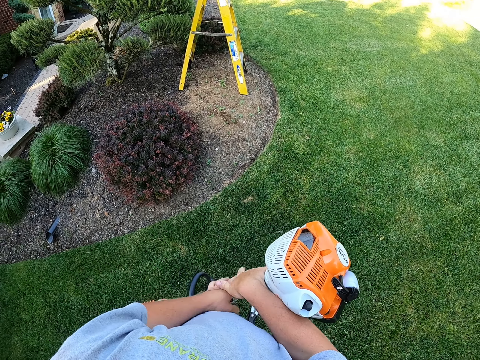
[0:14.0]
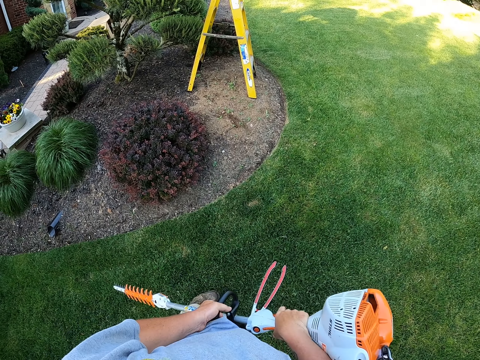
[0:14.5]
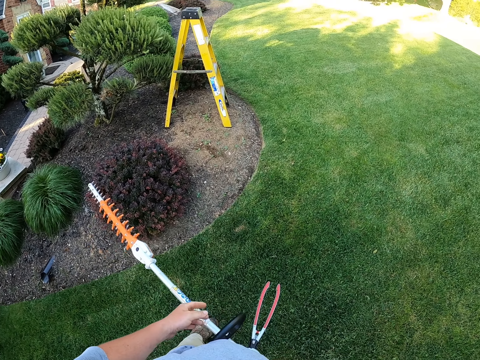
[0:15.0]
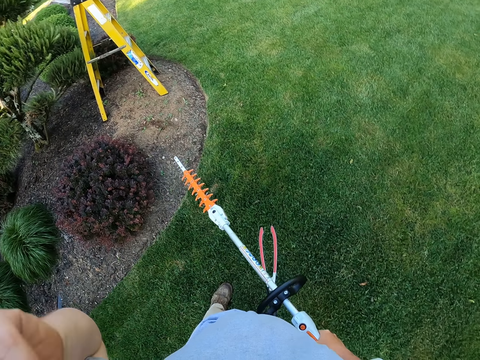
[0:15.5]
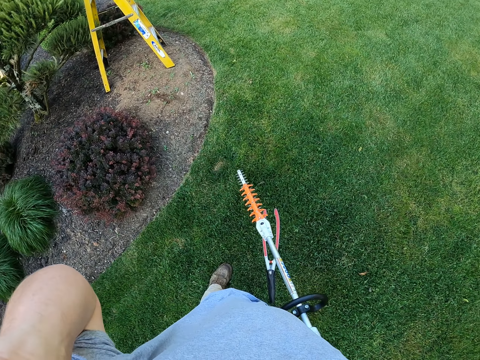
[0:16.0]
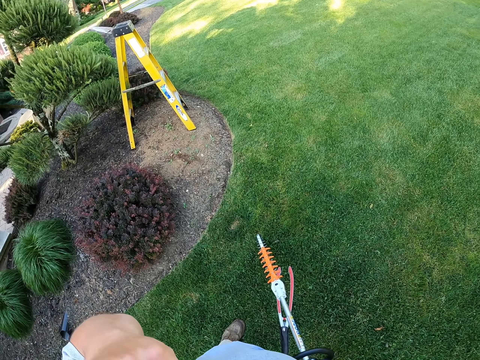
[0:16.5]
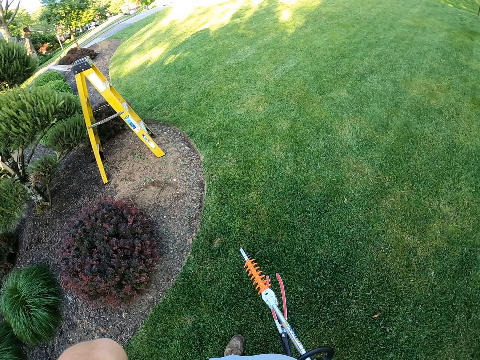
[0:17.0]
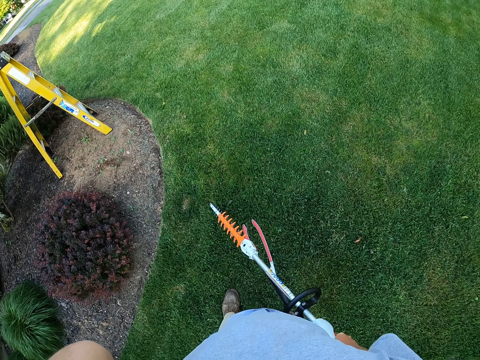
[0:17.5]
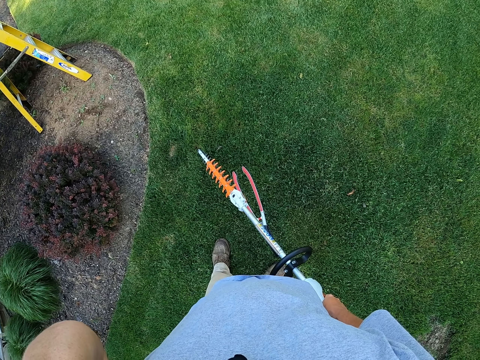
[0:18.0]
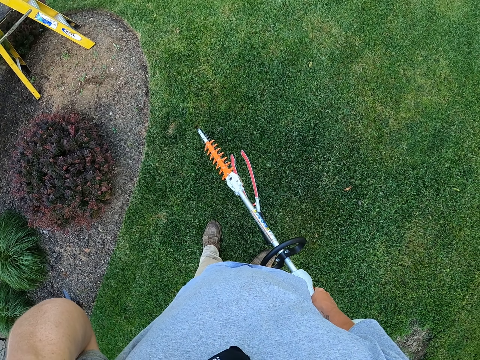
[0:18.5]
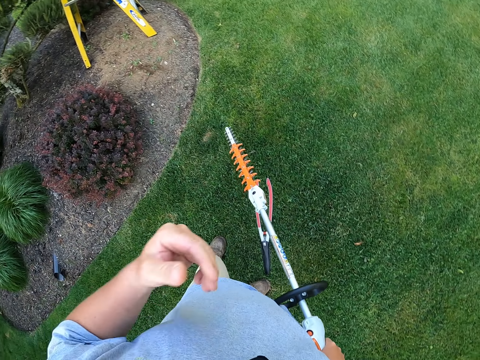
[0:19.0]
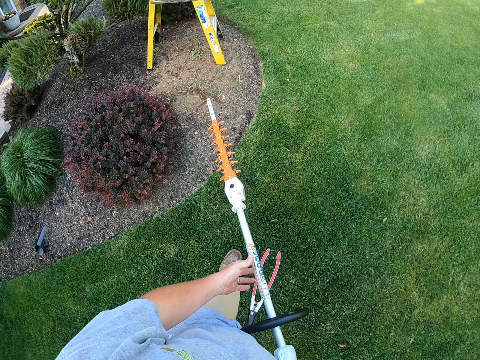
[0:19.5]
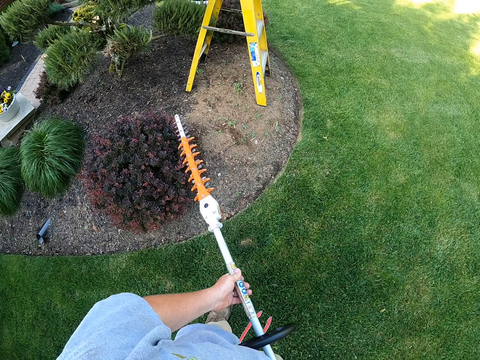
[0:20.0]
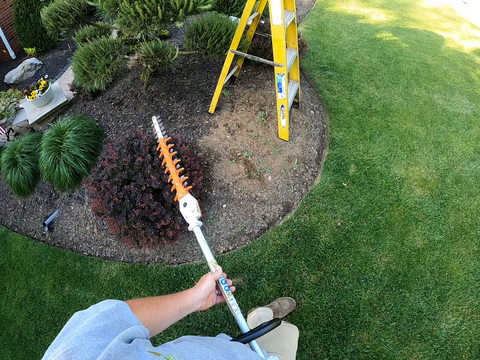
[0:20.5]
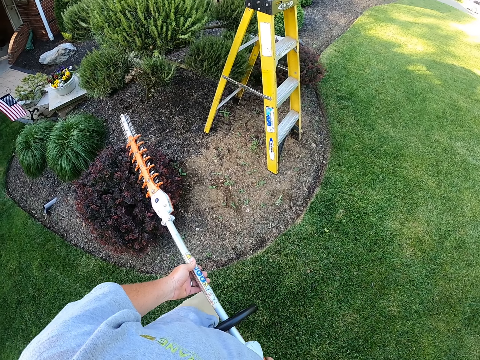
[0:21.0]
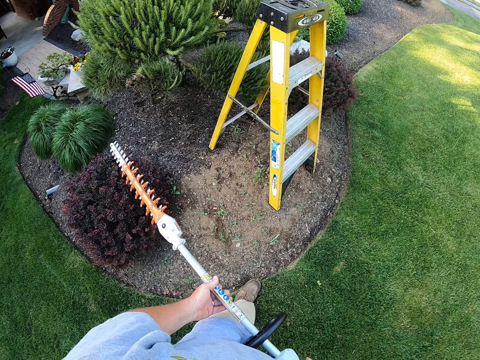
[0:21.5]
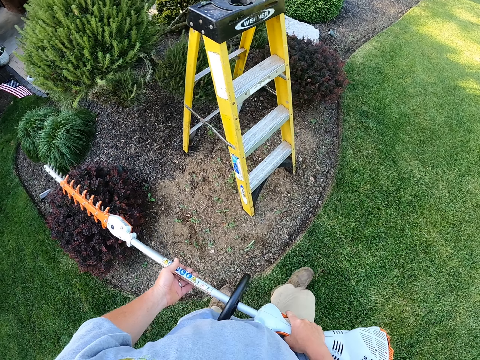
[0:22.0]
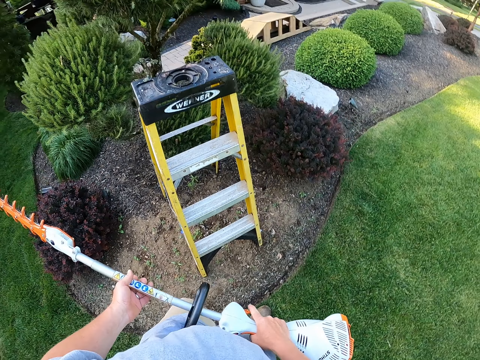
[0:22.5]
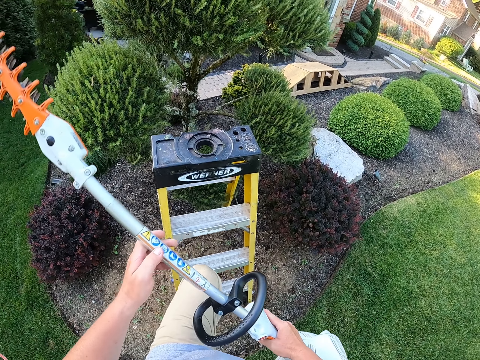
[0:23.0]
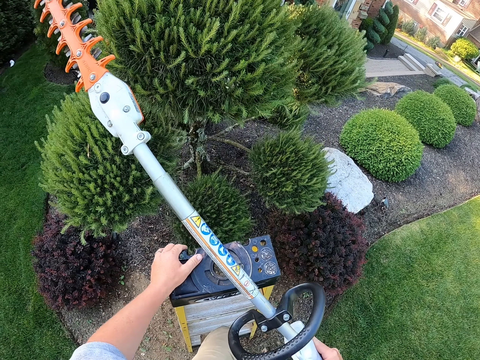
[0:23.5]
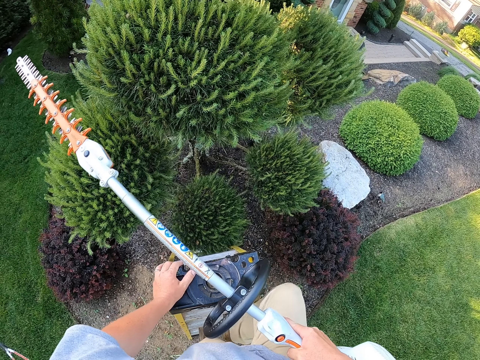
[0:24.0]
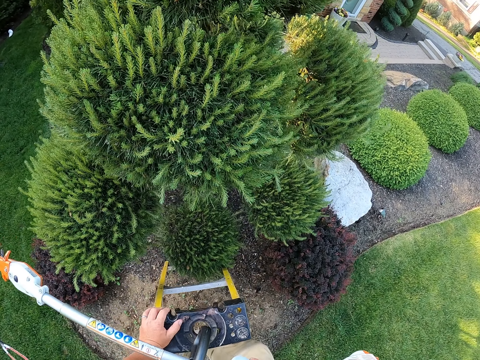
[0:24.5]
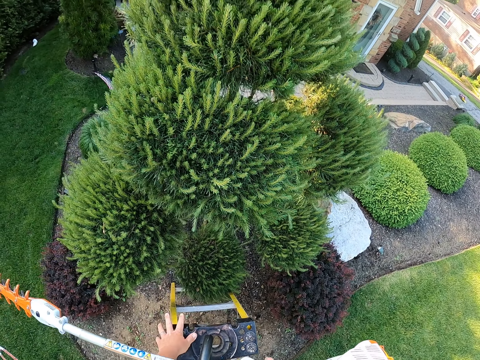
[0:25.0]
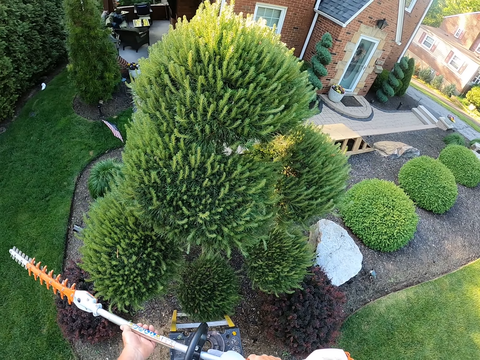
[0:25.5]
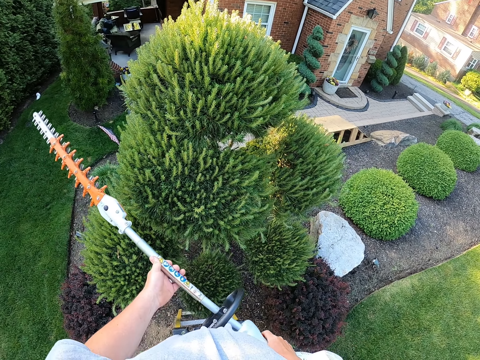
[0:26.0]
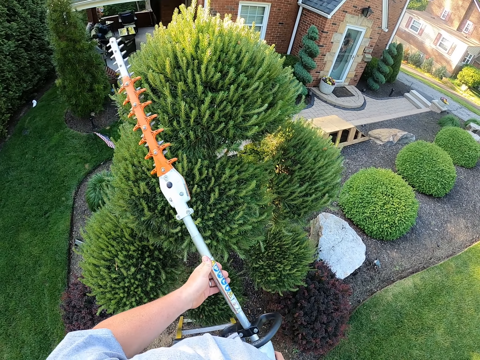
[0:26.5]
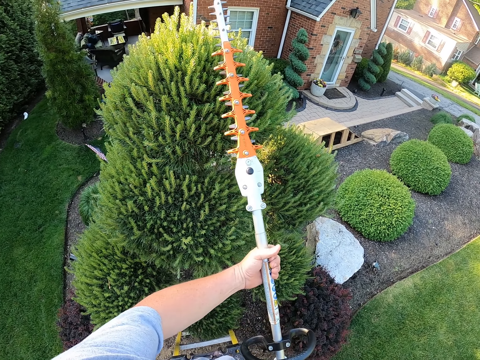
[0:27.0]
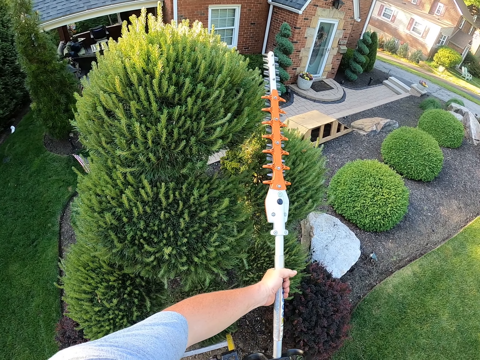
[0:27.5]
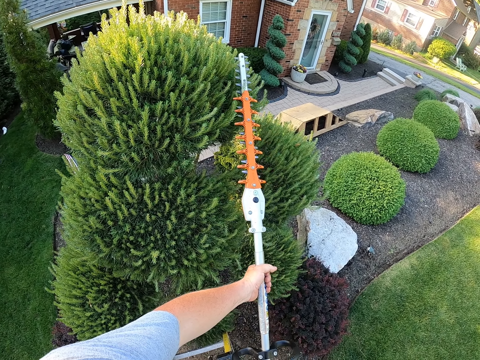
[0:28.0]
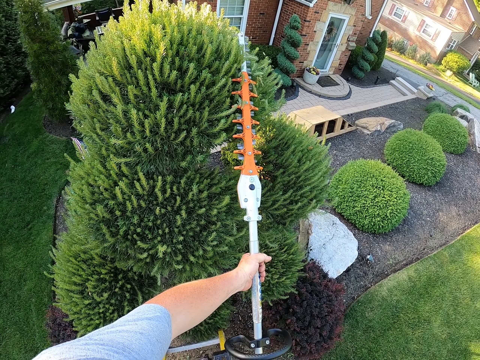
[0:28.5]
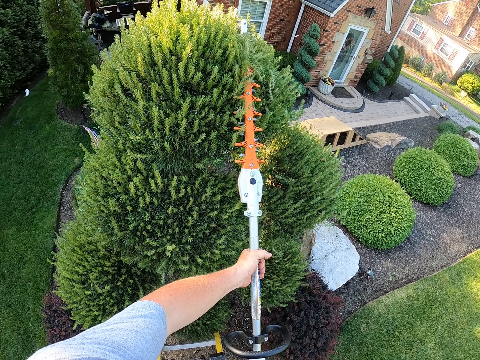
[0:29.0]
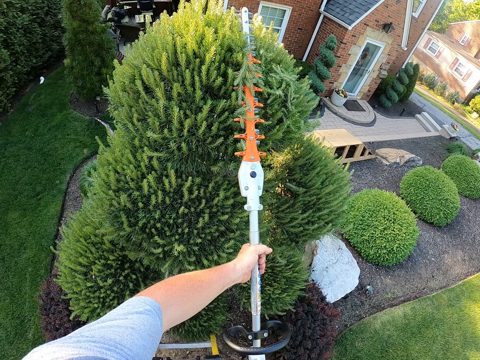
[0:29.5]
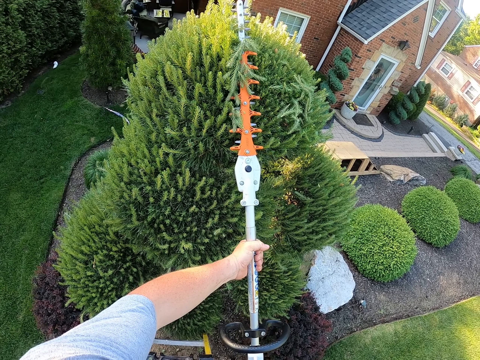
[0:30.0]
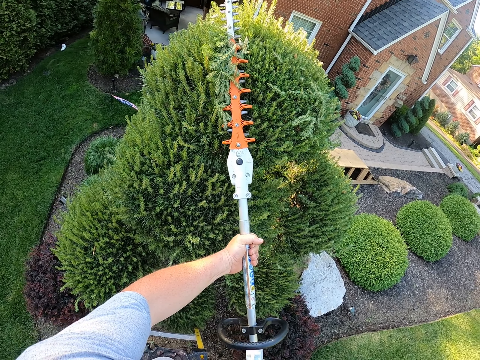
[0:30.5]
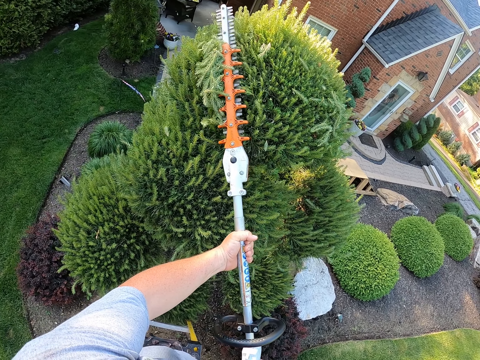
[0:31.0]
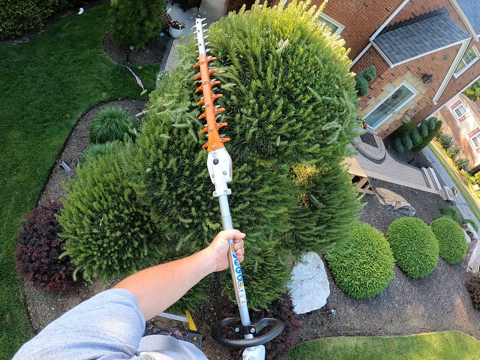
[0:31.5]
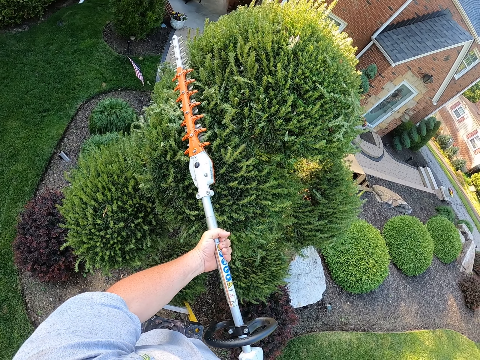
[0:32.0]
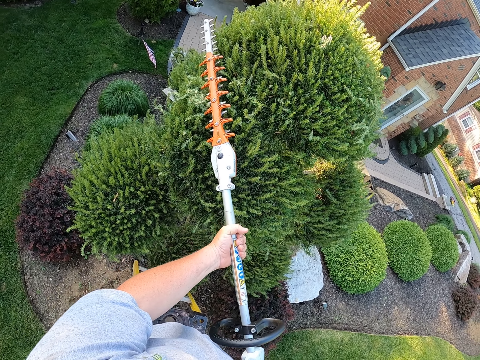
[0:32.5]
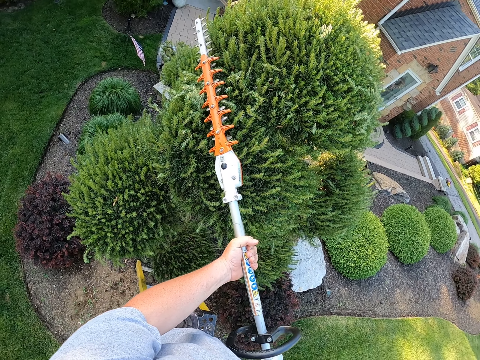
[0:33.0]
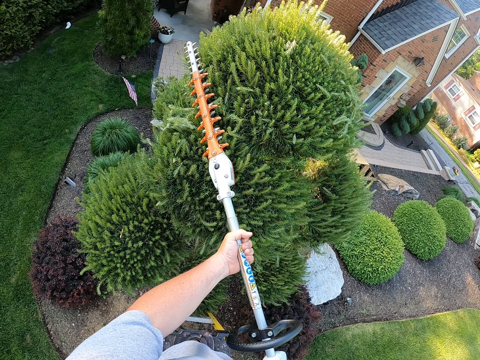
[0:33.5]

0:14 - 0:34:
The camera wearer touches something. They adjust the camera. They walk around the field. They walk up the ladder. They trim the shrub or trees.

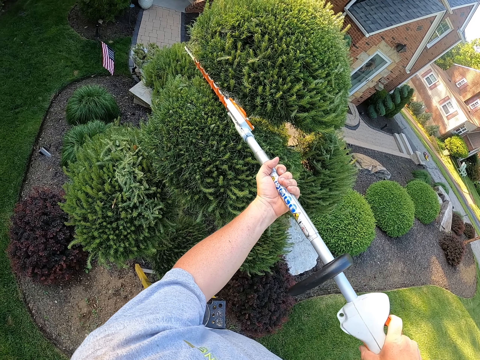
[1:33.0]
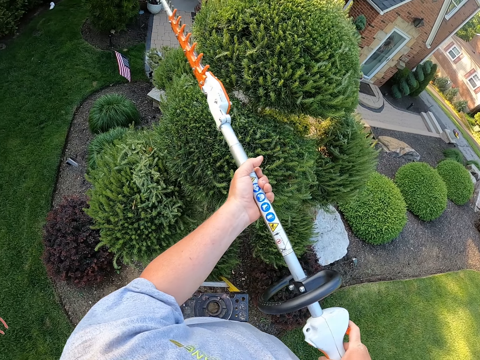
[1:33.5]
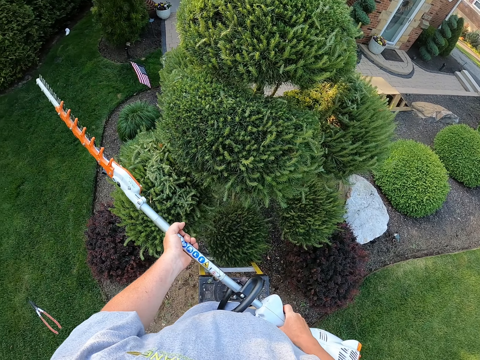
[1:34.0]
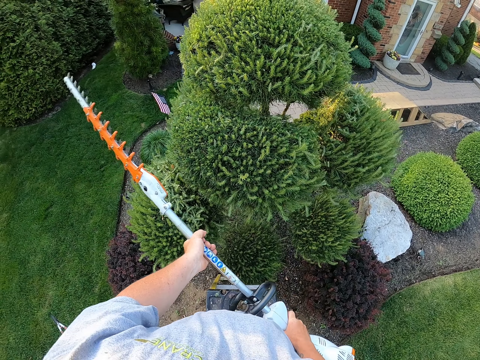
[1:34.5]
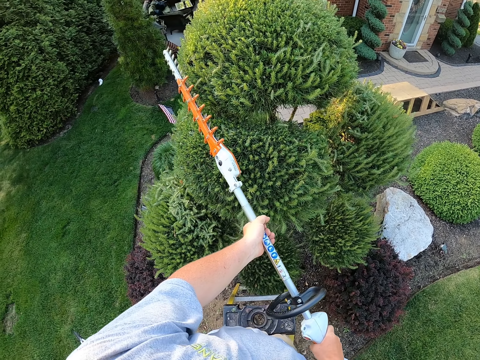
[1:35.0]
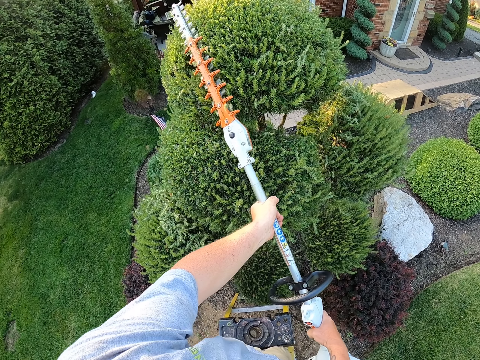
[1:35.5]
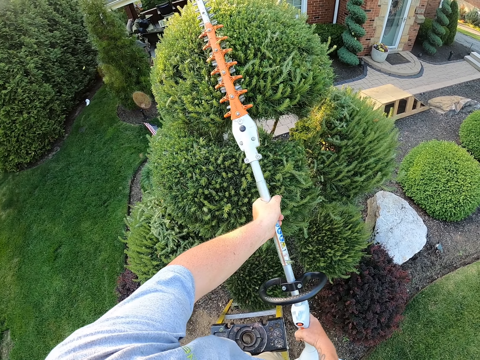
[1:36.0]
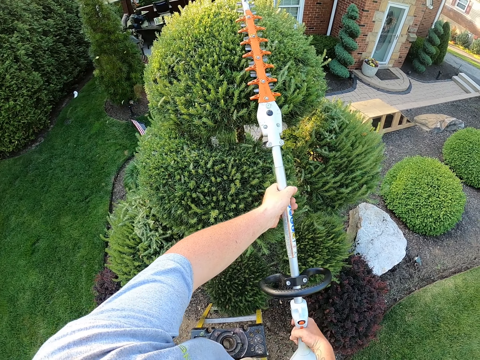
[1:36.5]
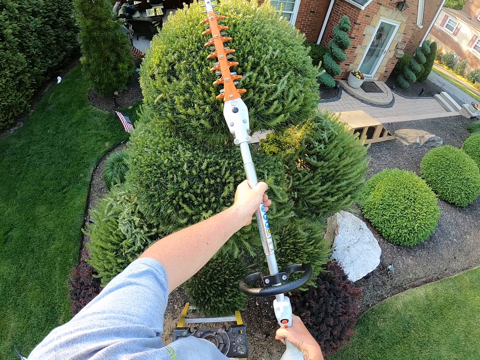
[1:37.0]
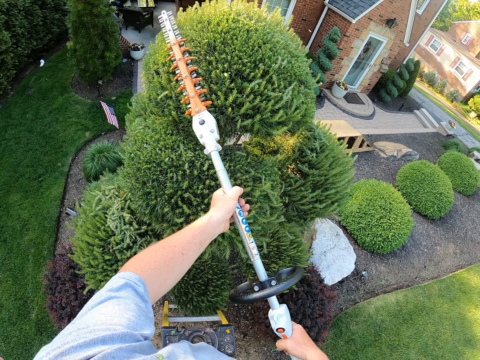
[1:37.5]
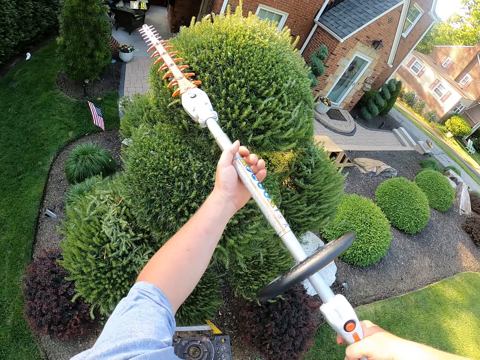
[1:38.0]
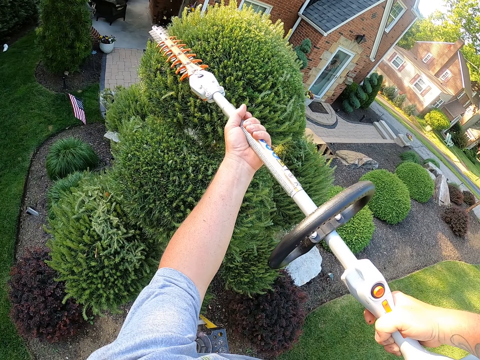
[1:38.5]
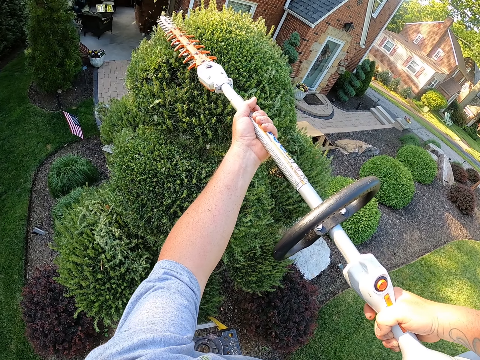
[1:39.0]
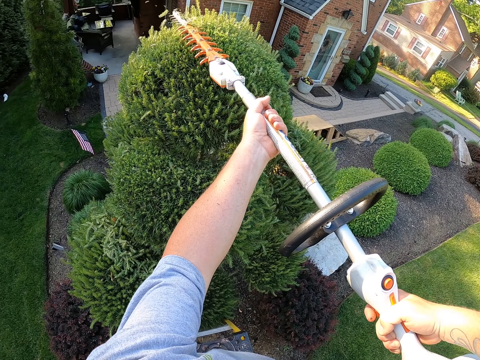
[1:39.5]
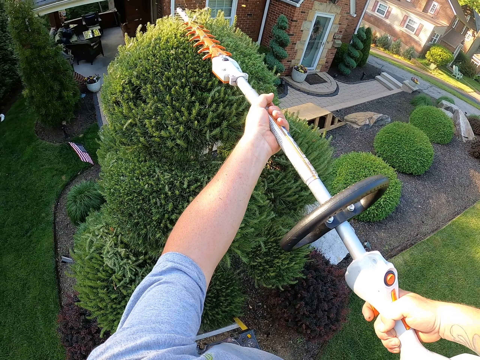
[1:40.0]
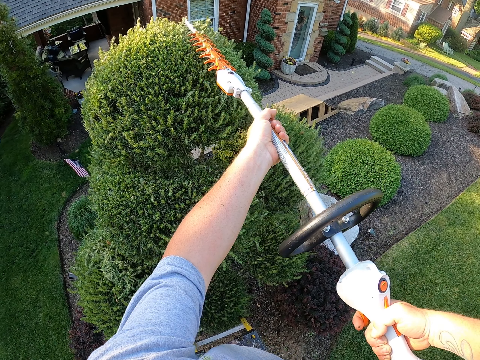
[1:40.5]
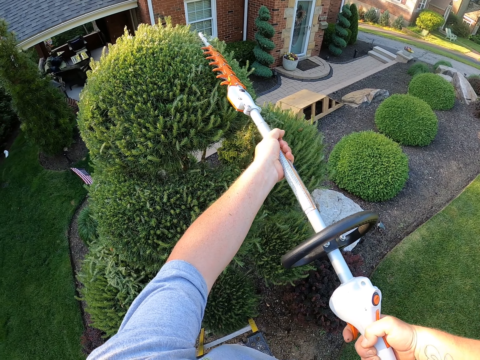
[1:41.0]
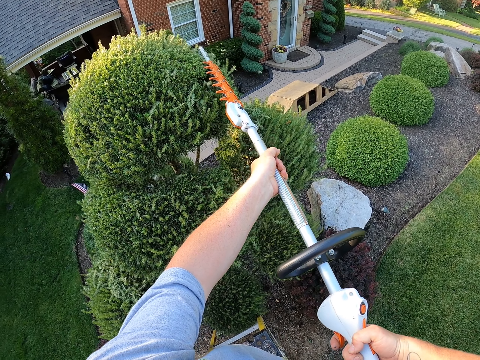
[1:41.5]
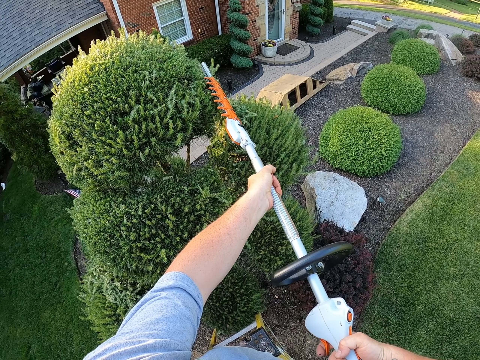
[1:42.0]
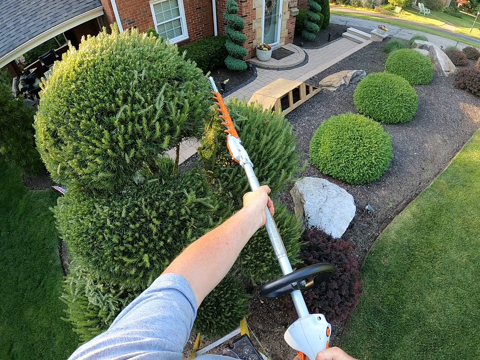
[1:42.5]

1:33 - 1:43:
The camera wearer looks at the trees. They trim the trees.
